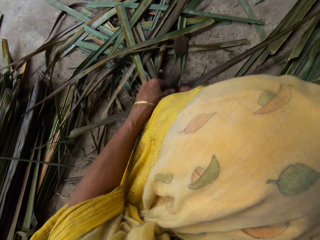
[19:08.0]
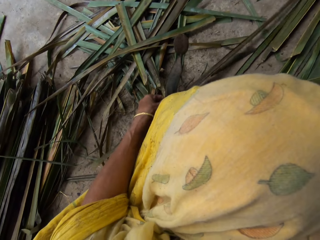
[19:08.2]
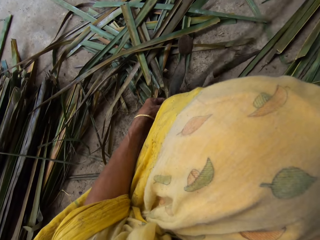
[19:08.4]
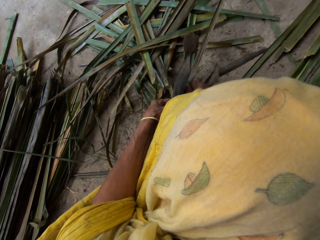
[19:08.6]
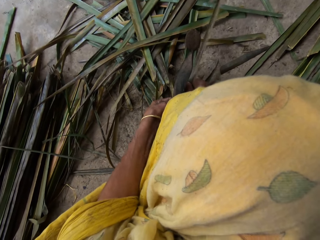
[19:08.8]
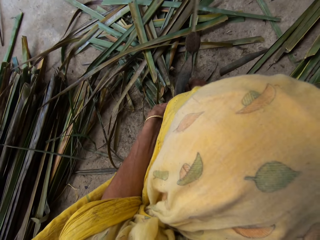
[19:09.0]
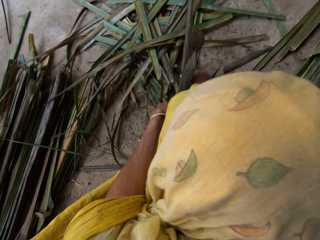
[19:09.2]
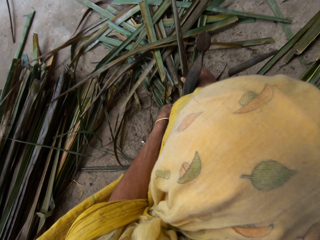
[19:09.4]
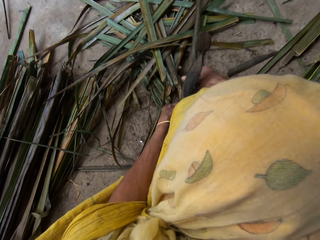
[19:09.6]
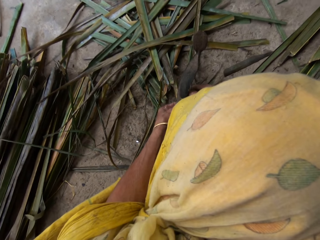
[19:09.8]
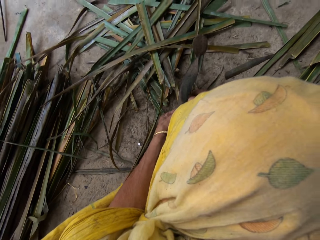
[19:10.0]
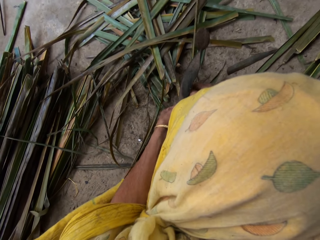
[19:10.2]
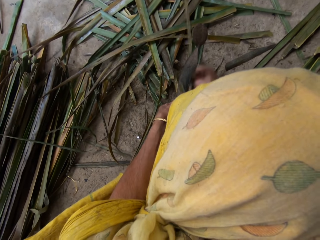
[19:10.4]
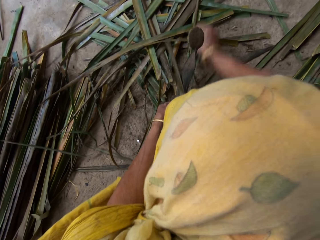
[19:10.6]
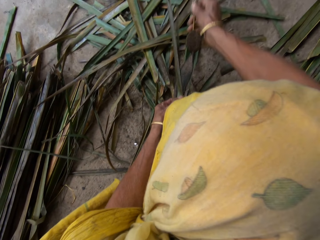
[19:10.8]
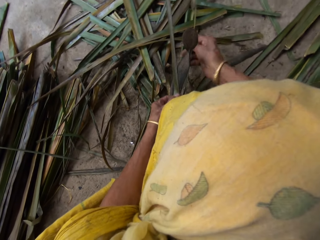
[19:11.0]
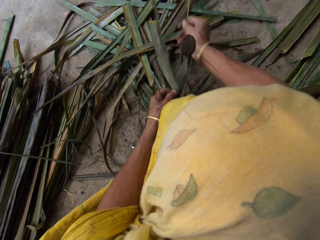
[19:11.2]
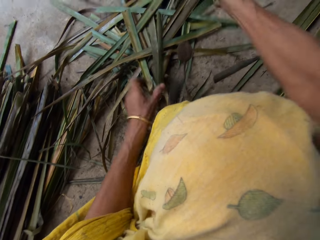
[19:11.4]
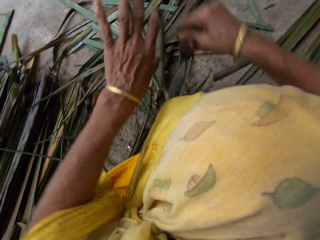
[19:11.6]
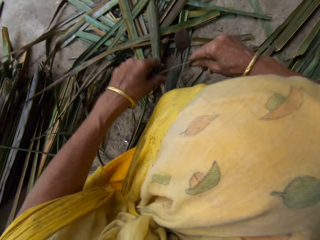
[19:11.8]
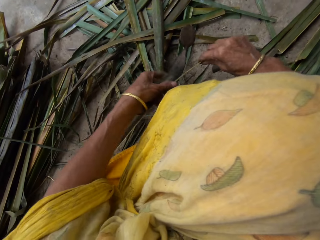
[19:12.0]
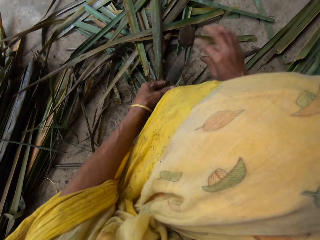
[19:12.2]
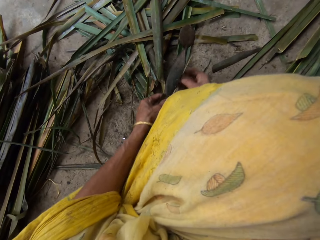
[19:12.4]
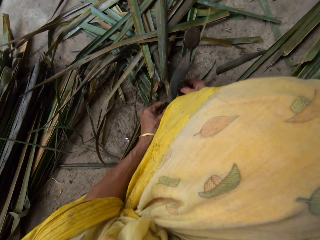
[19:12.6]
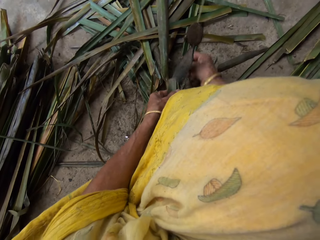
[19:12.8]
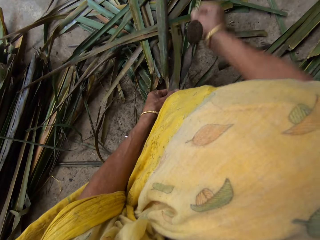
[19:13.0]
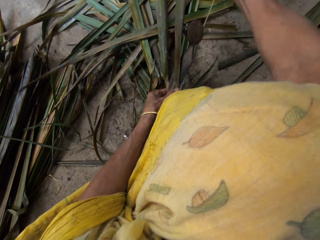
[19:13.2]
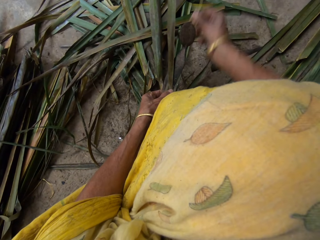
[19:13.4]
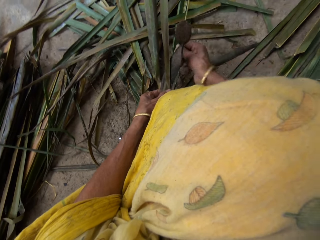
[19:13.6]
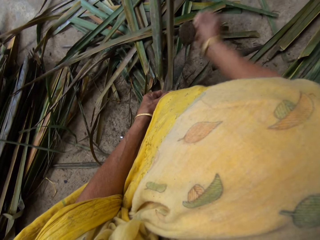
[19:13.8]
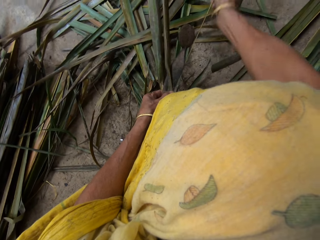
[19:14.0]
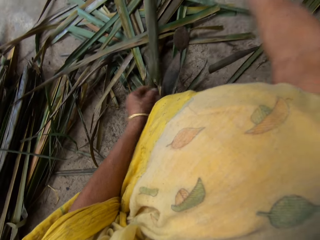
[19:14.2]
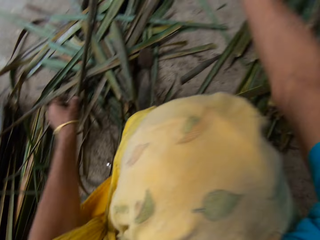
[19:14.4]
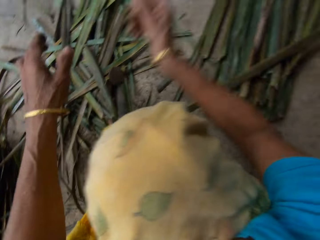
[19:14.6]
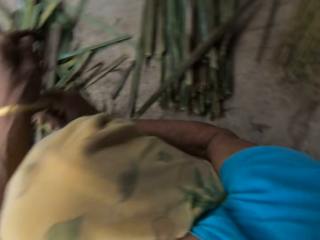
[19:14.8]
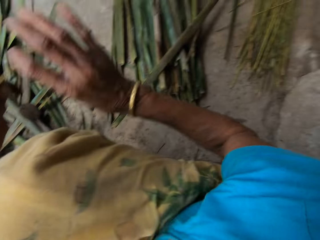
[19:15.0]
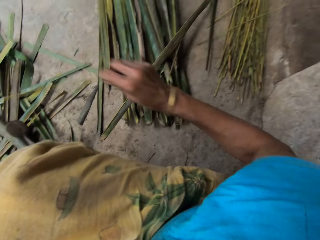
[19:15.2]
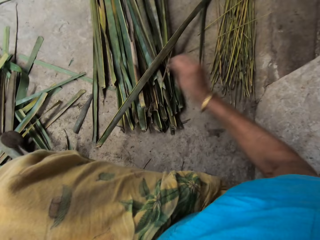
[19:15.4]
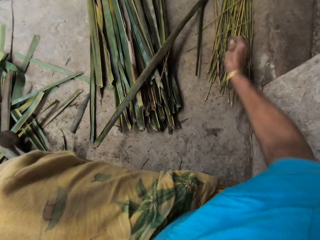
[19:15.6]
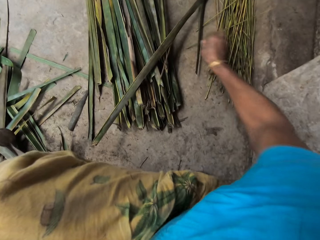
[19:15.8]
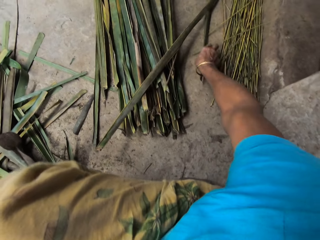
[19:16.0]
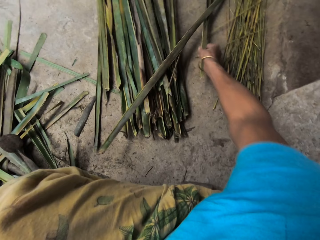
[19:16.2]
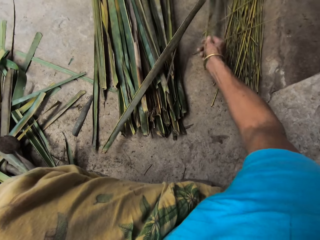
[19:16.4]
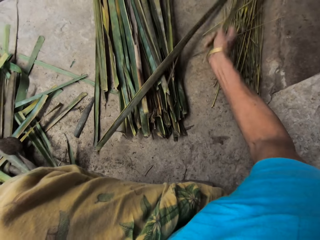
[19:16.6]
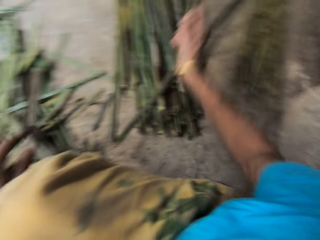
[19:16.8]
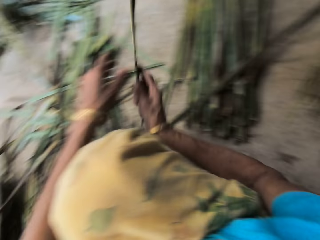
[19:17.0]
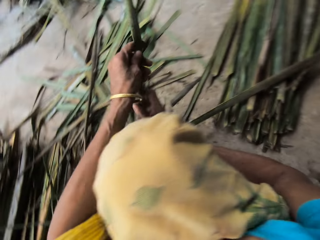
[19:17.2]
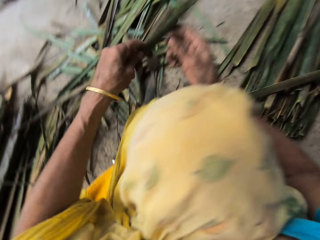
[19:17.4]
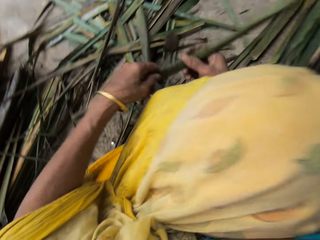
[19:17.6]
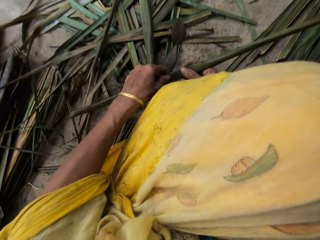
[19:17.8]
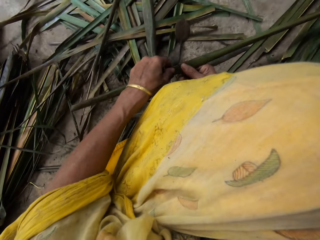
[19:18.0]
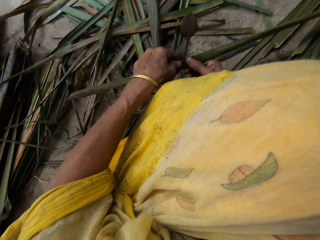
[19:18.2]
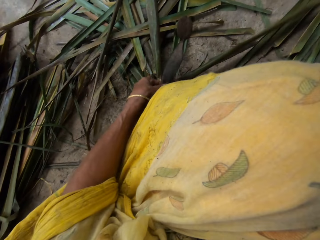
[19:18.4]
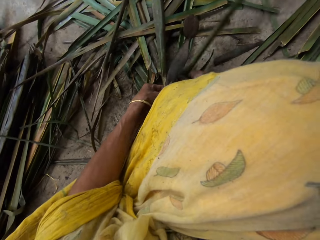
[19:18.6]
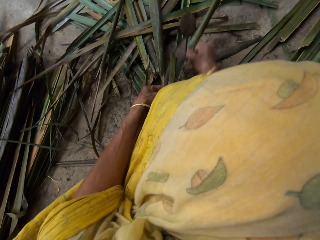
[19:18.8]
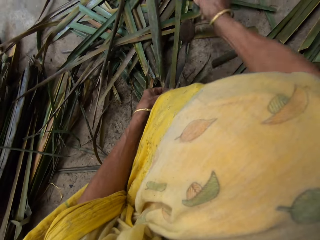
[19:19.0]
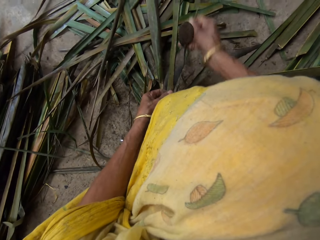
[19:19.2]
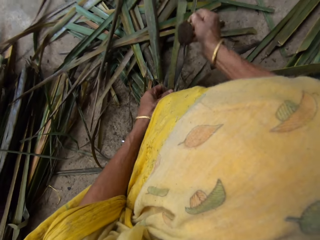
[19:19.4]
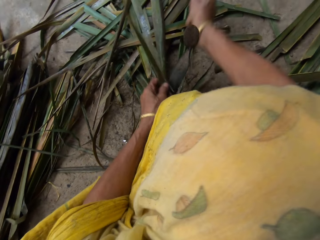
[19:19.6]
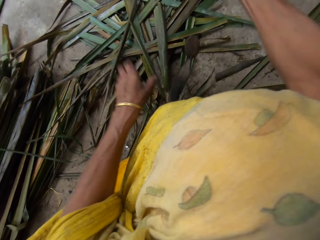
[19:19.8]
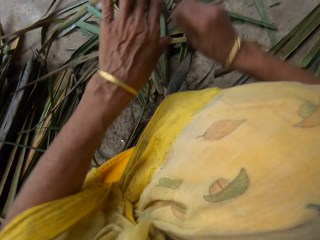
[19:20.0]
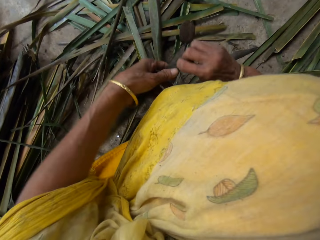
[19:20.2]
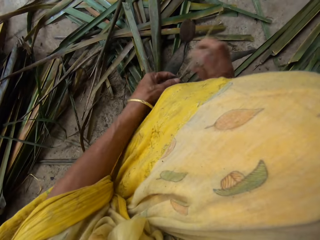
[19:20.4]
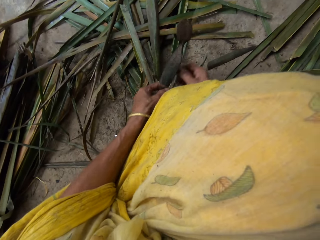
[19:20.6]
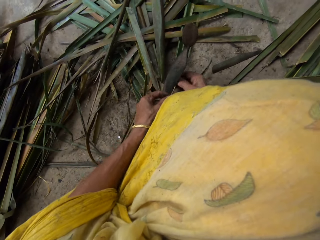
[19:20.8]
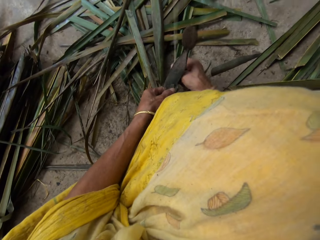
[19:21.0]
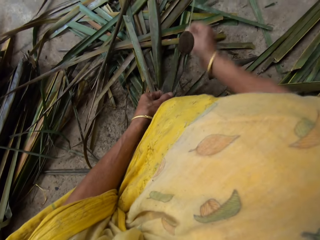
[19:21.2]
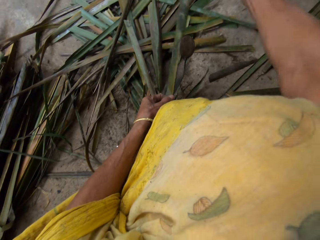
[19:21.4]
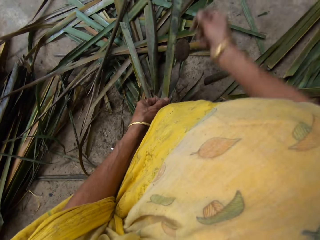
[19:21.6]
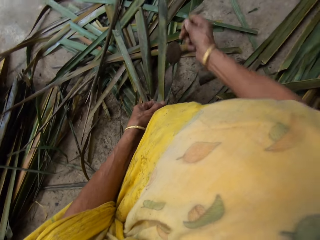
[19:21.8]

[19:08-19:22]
The camera wearer breaks the palm frond with both hands with a cutting object. They remove the broom stick from the palm frond with the right hand. They drop the leaf on the floor with the left hand. They drop the broom stick on the floor with the right hand. They pick the palm frond from the floor with the right hand. They hold it with both hands. They break the palm frond with both hands with a cutting object. They remove the broom stick from the palm frond with the right hand.

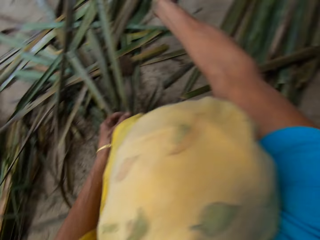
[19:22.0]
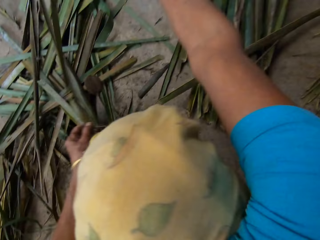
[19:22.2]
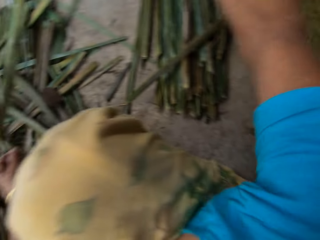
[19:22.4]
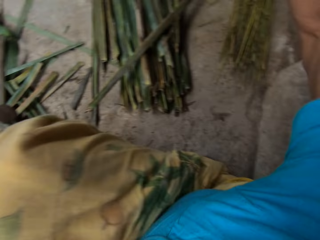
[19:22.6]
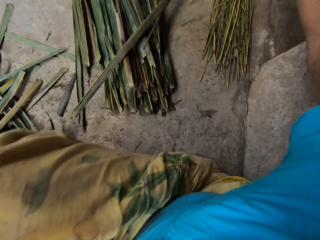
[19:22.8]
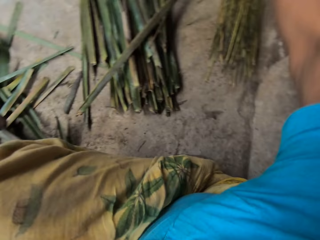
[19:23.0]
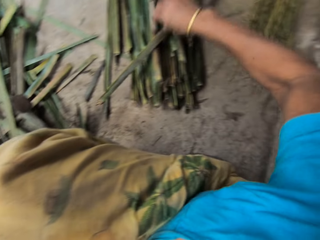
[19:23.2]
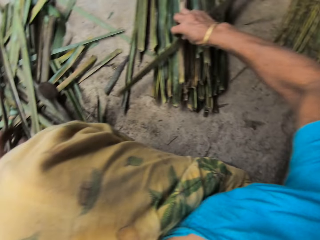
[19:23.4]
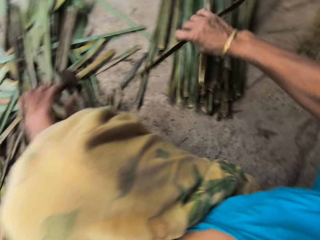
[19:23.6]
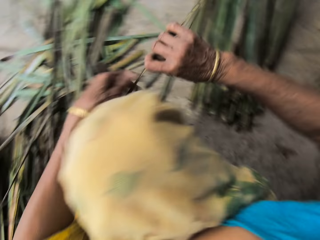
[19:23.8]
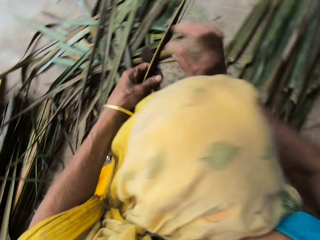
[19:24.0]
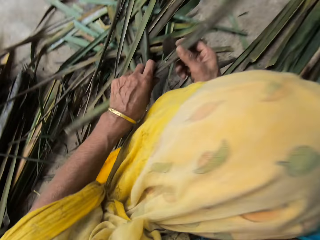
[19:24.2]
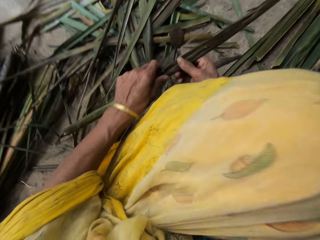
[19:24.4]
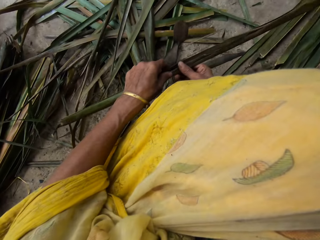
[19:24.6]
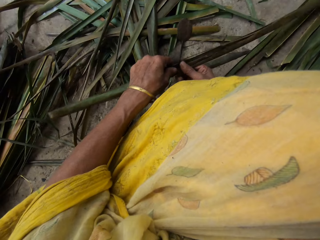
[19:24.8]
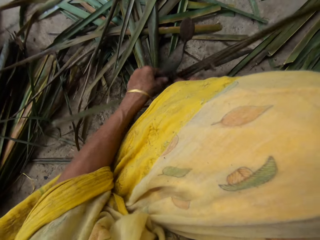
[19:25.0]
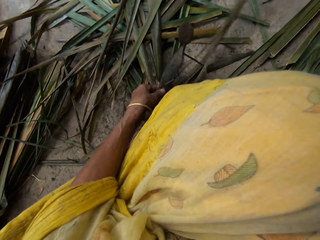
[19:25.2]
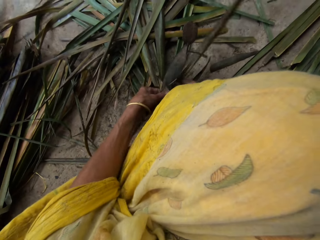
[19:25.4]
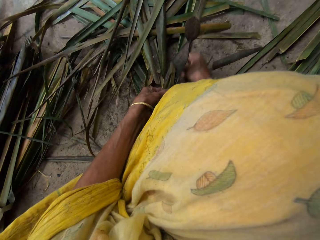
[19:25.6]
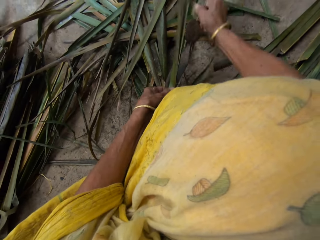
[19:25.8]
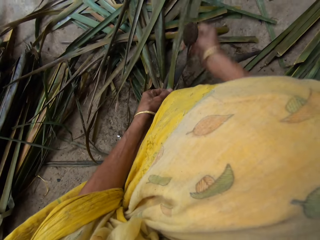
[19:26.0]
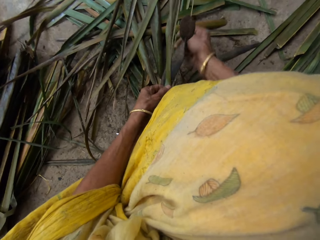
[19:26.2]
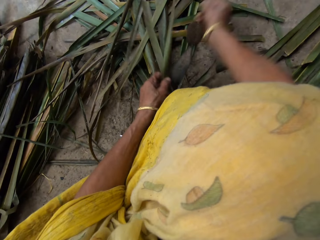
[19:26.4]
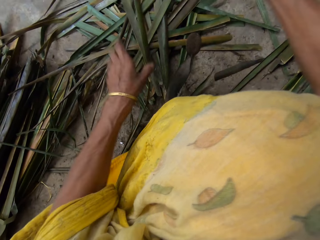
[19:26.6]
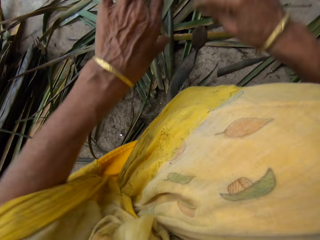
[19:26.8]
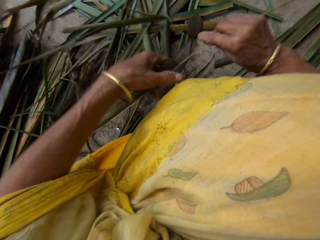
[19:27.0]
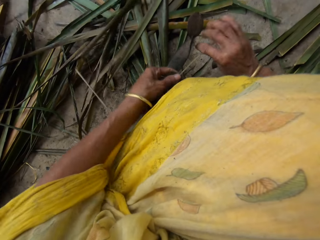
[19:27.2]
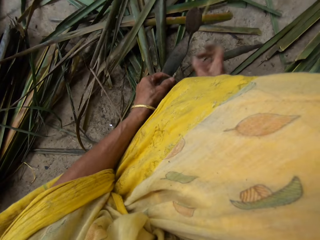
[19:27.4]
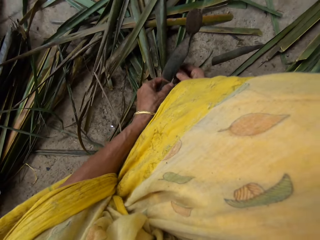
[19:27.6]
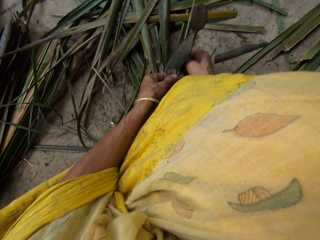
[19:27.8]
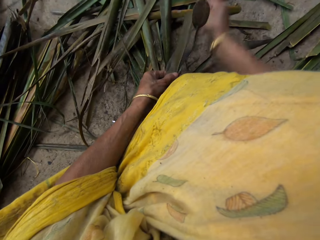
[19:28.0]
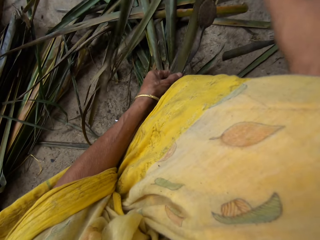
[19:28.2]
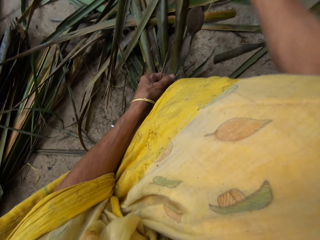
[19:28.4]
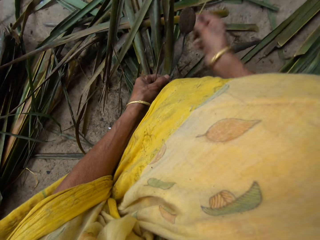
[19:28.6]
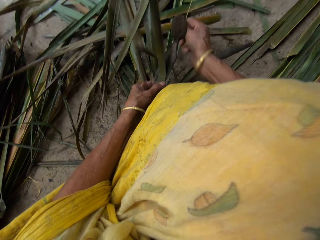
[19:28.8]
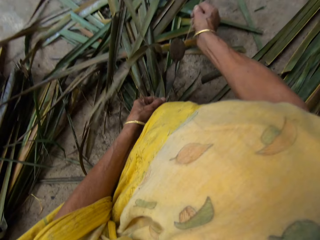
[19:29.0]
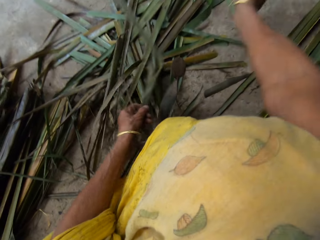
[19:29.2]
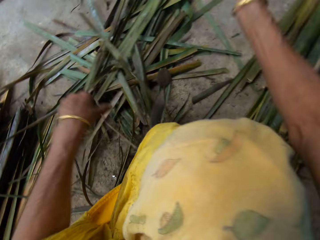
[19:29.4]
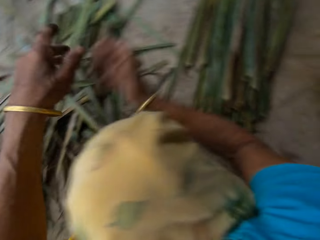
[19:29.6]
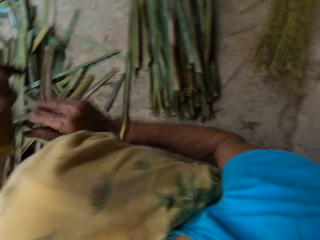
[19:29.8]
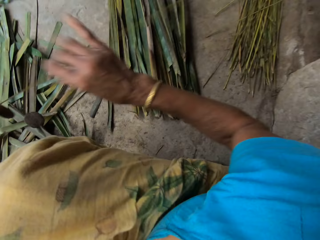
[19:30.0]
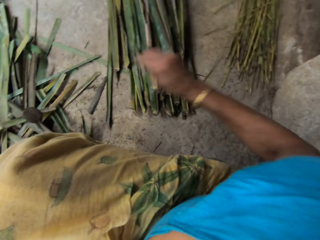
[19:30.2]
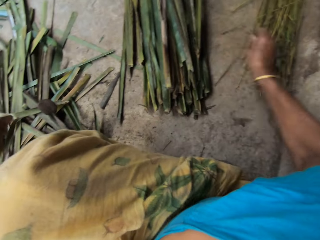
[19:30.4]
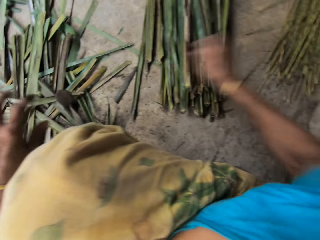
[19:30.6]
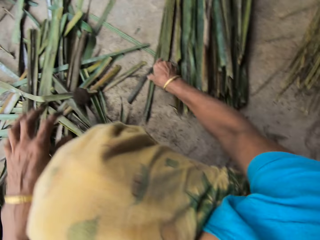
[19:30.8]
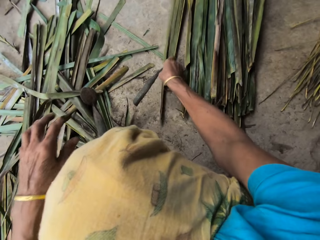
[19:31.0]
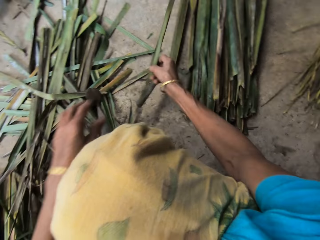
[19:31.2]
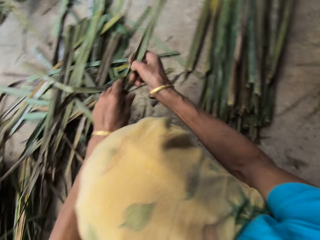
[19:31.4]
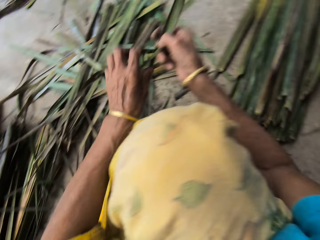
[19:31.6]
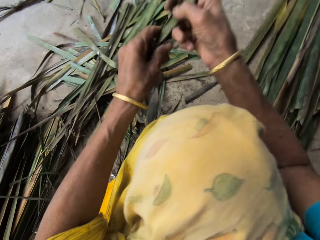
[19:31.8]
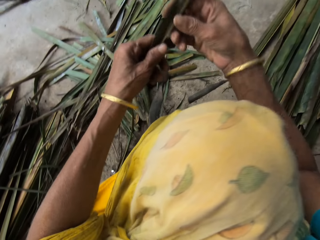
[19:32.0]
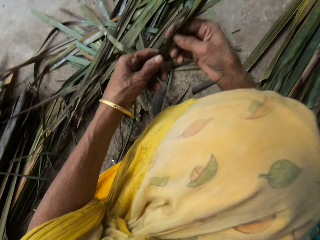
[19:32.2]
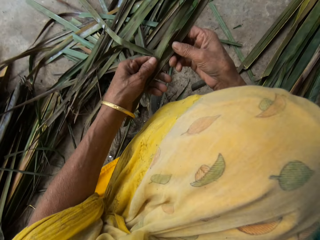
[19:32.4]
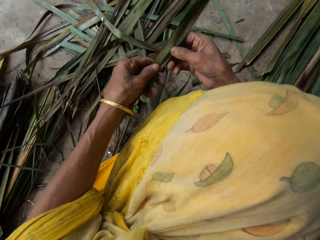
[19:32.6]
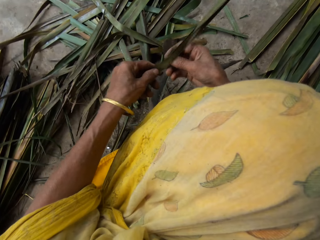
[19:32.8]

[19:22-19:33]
The camera wearer drops the leaf on the floor with the left hand. They drop the broom stick on the floor with the right hand. They pick the palm frond from the floor with the right hand. They hold it with both hands. They break the palm frond with both hands with a cutting object. They remove the broom stick from the palm frond with the right hand. They drop the leaf on the floor with the left hand. They drop the broom stick on the floor with the right hand. They pick the palm frond from the floor with the right hand. They hold it with both hands.
